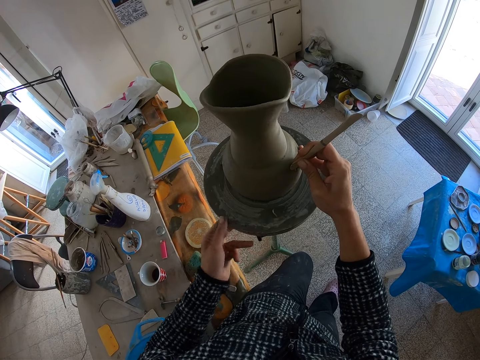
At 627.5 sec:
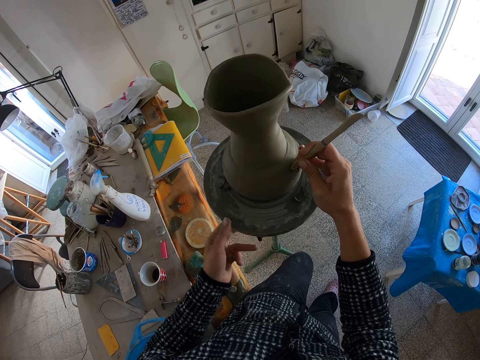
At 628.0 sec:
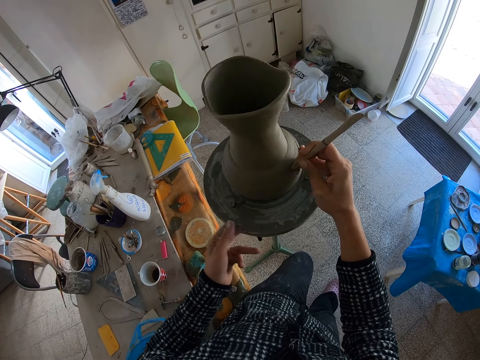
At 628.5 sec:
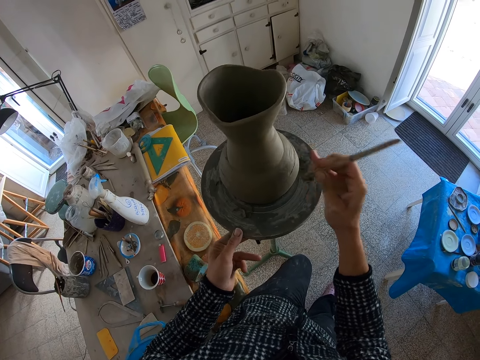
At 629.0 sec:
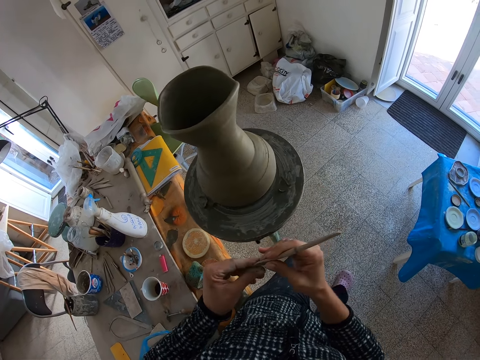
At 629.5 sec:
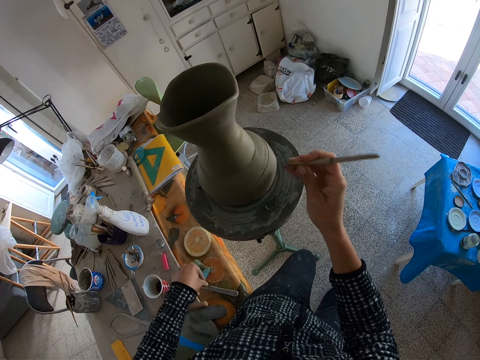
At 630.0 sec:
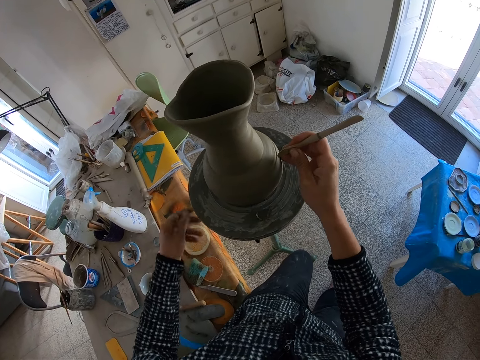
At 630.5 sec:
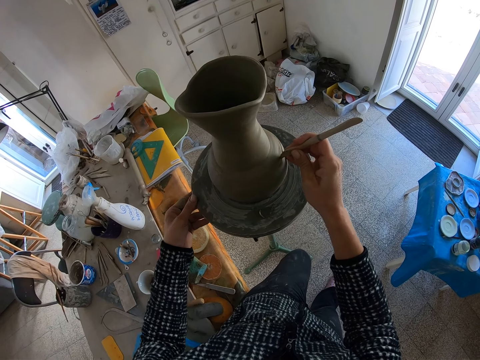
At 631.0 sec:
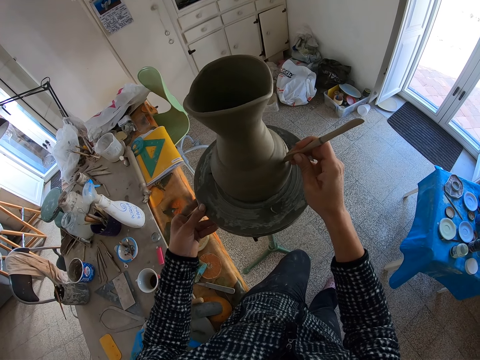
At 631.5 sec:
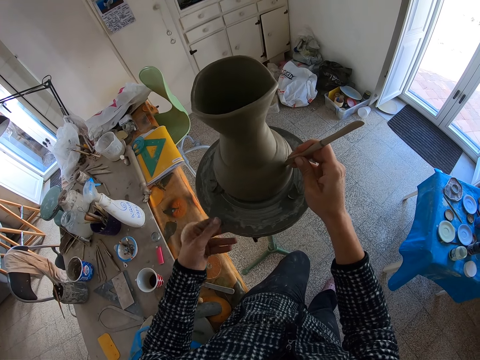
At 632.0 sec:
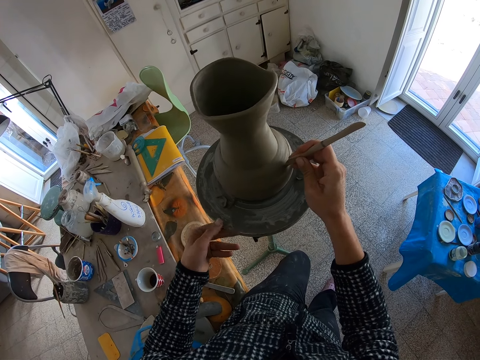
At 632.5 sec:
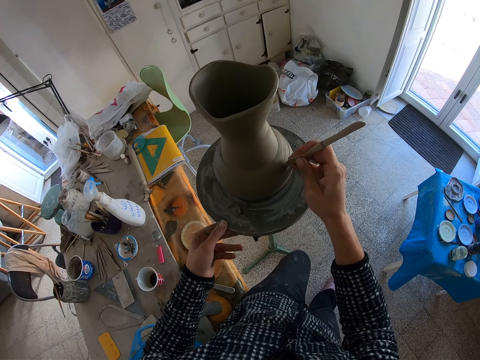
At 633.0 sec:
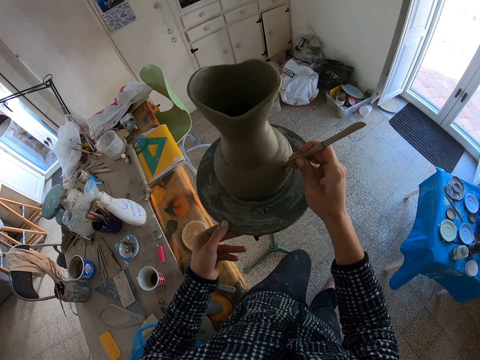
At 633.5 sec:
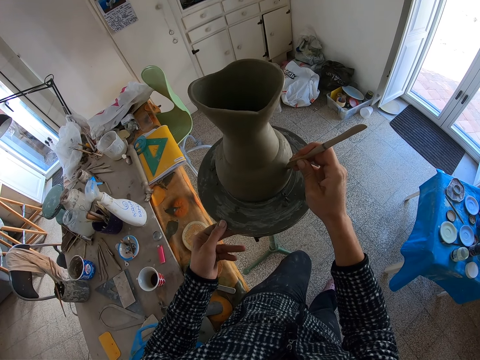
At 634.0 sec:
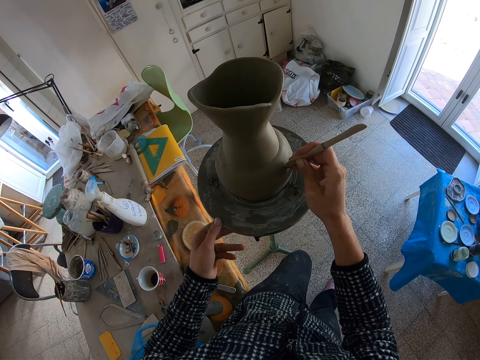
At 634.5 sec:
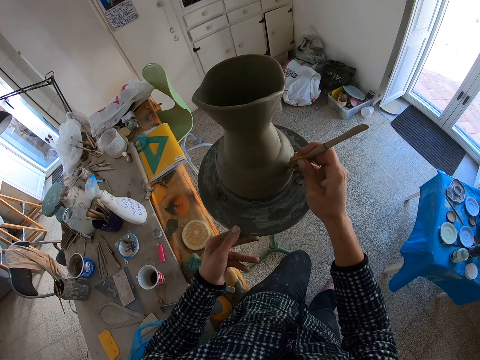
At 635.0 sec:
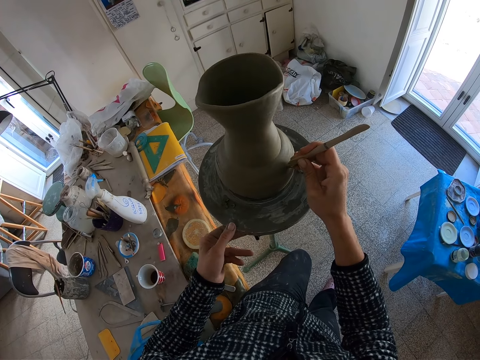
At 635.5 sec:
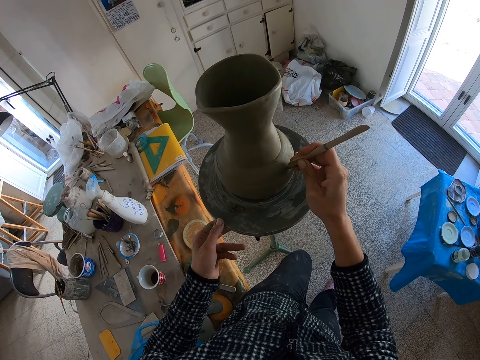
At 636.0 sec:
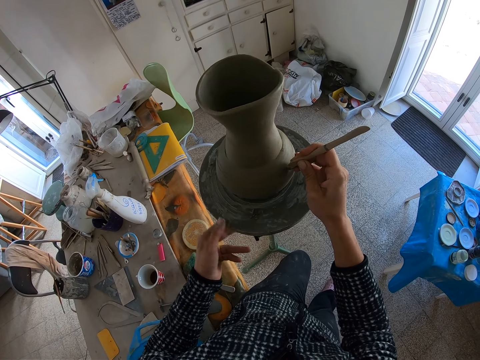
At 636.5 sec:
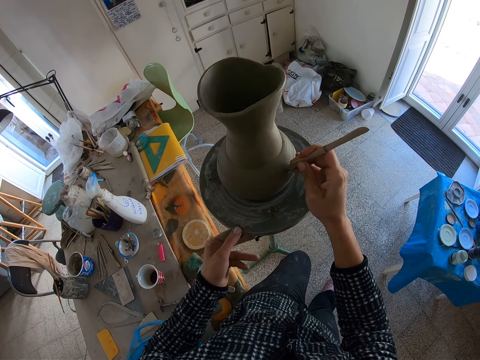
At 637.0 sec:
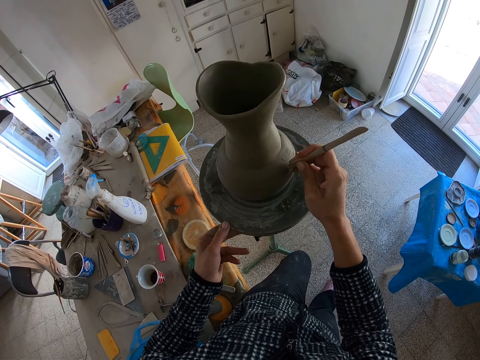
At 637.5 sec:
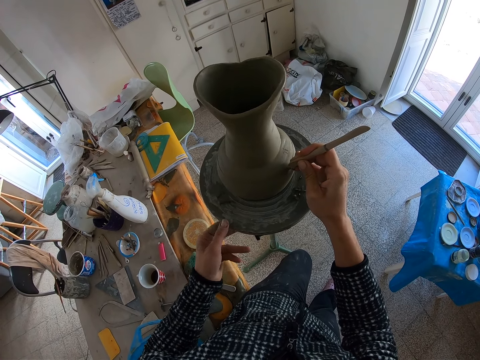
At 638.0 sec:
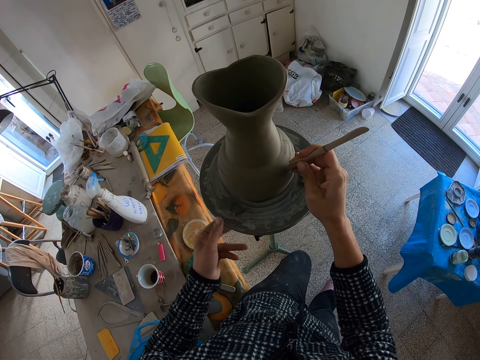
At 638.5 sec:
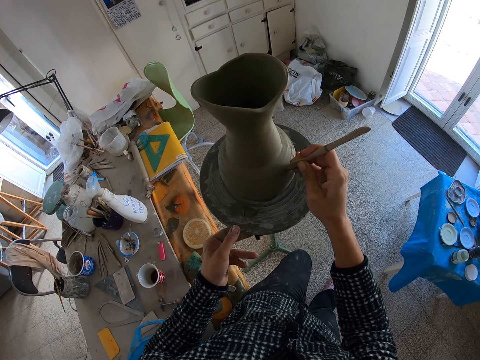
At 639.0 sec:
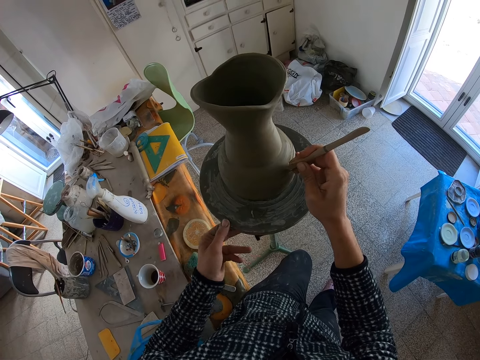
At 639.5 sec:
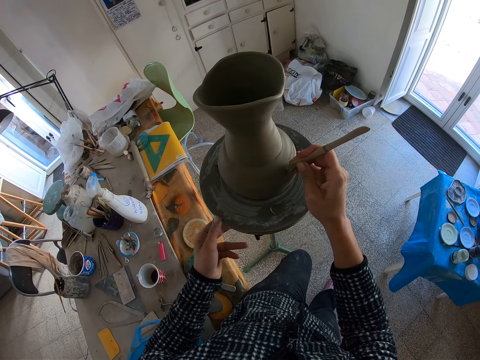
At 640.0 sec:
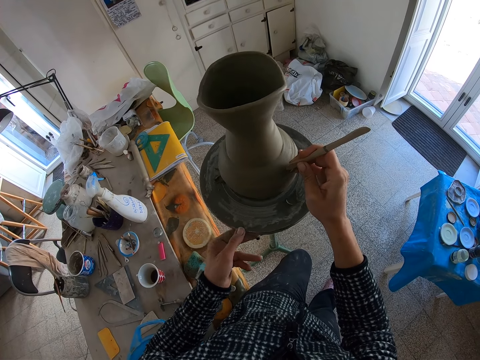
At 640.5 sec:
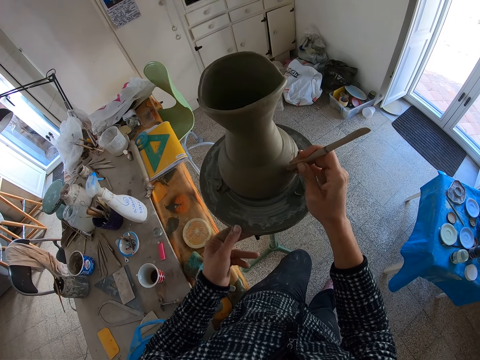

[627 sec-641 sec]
The camera wearer removes clay particles on the sculpture with a hand. He cleans the wooden wedge knife with his left hand. He draws a pattern on a vase with a sculpture. He spins the pottery wheel with his left hand, and shapes the clay pot with the wooden wedge knife in his right hand.

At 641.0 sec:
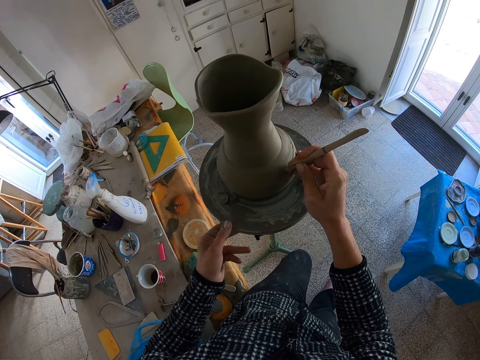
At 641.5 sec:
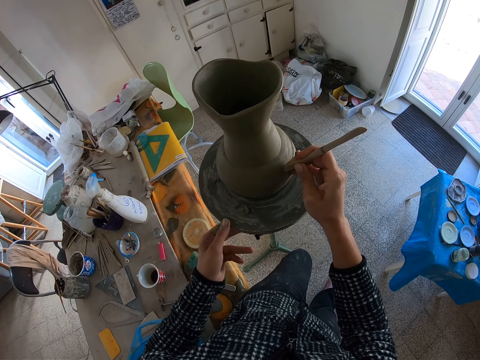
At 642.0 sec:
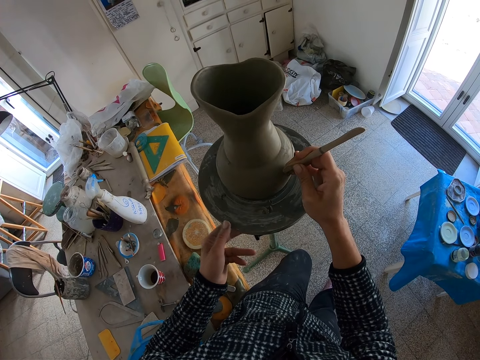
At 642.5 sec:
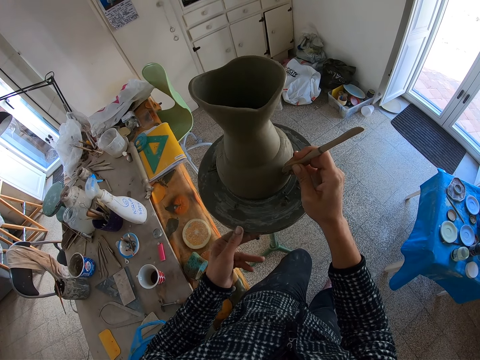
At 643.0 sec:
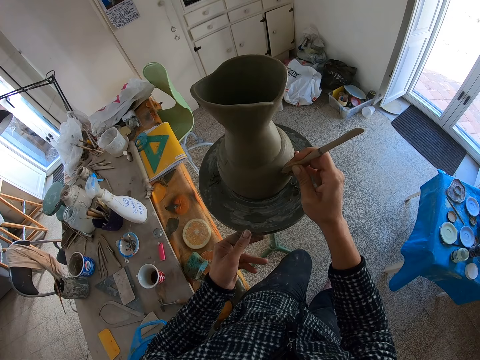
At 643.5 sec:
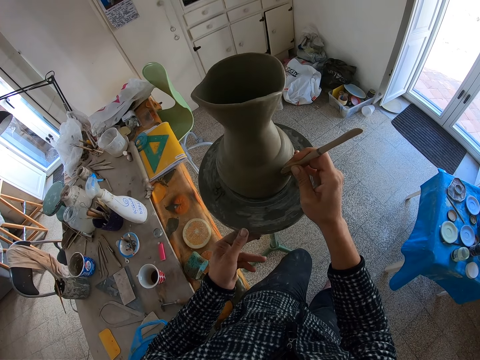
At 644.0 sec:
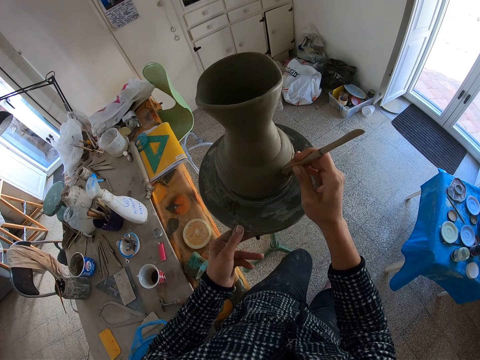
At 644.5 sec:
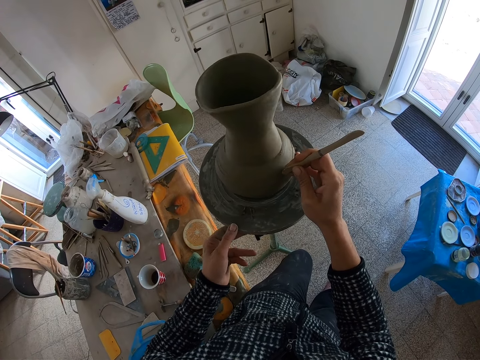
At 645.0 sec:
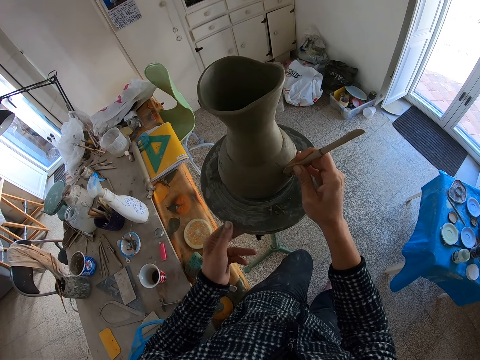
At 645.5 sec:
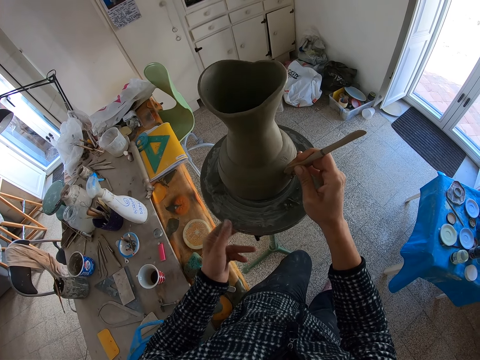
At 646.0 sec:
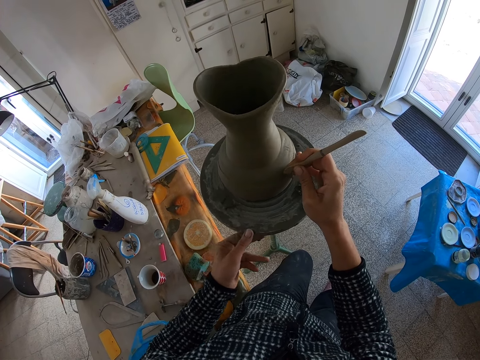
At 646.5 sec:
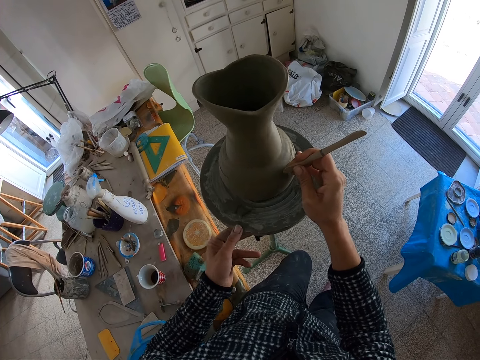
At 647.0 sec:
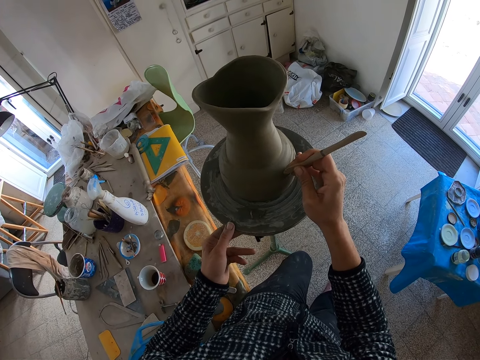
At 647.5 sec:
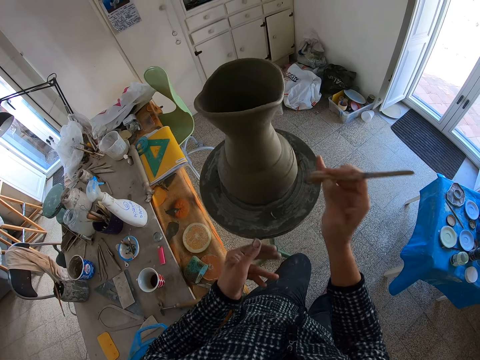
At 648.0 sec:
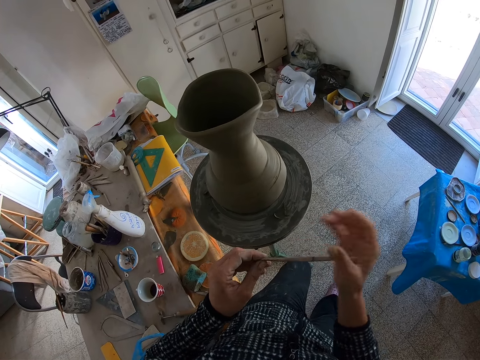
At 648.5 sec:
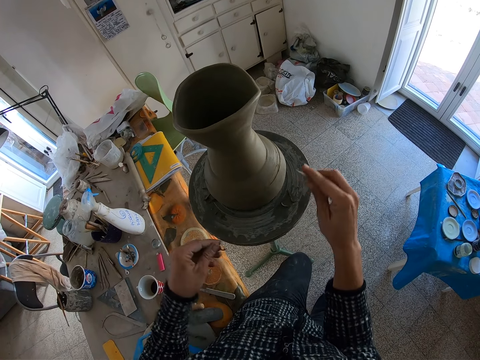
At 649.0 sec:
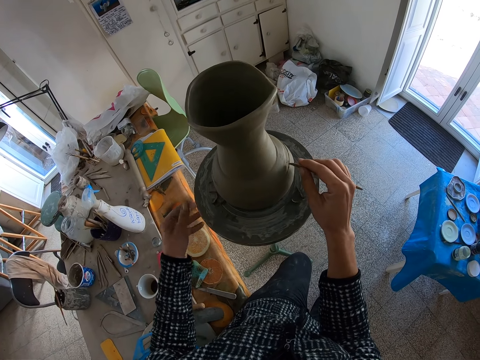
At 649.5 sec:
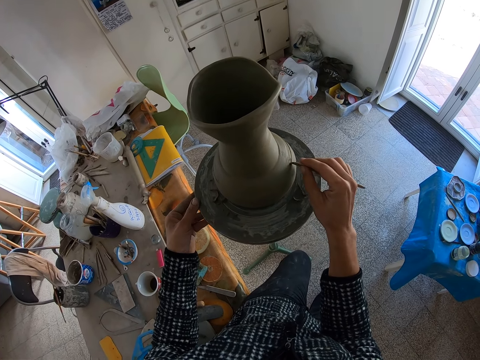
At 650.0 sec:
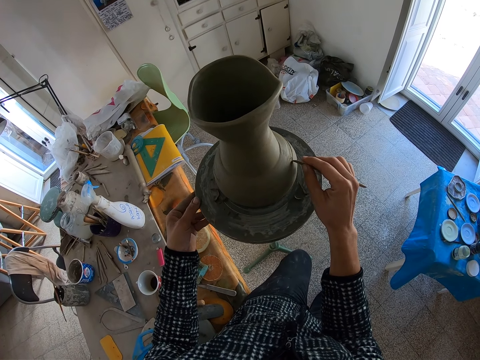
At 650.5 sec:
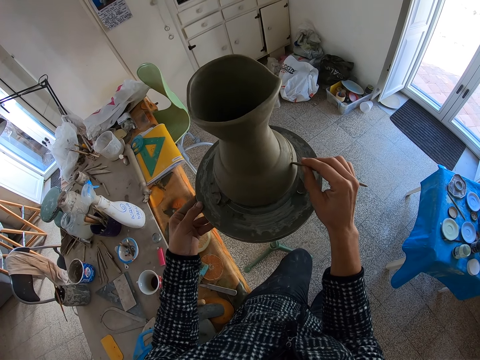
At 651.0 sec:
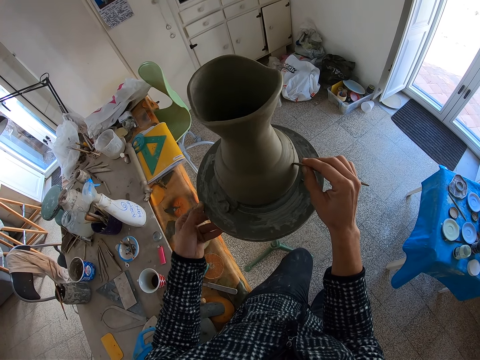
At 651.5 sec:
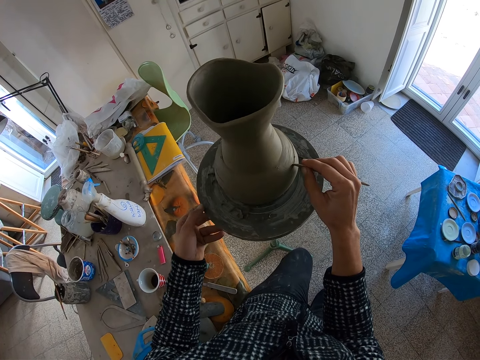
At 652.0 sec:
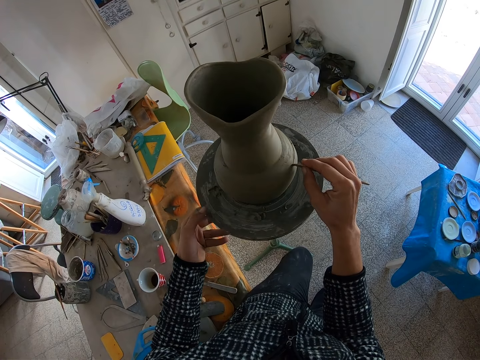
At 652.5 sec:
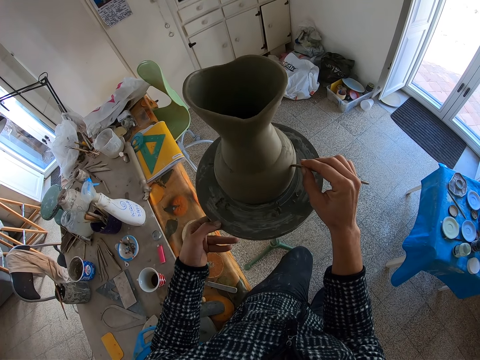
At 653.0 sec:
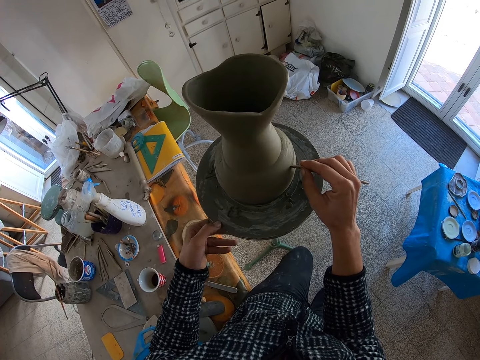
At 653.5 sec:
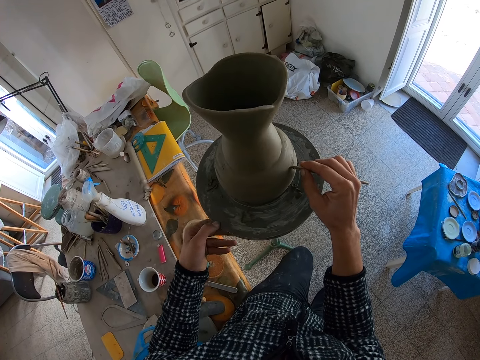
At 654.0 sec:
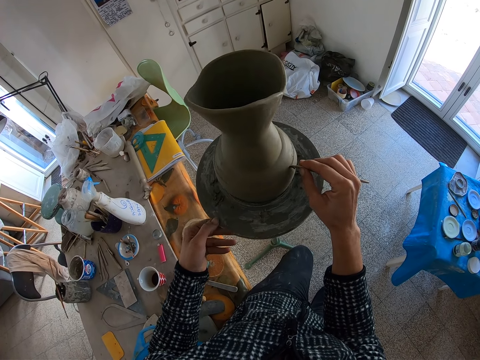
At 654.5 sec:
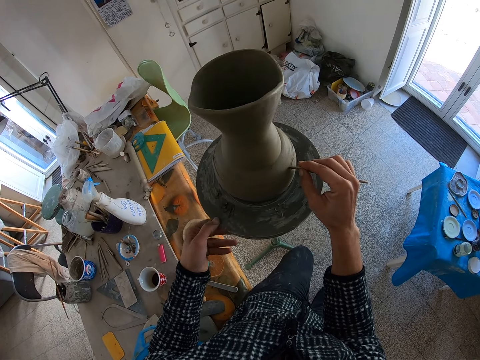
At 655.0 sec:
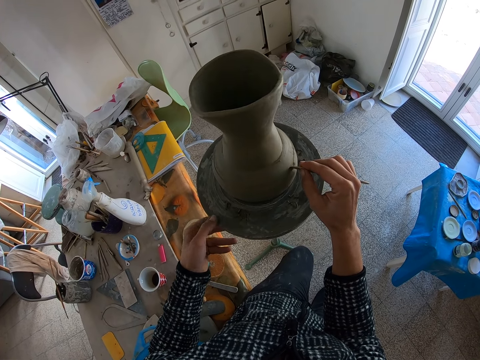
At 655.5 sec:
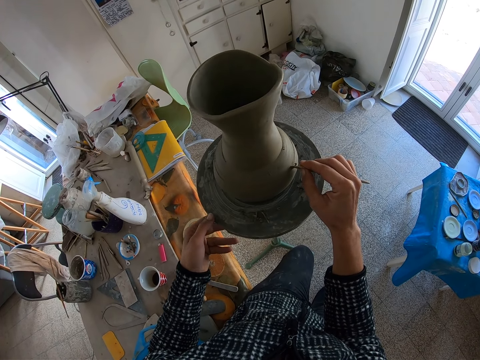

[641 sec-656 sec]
The camera wearer cleans the wooden wedge knife with his left hand, and passes the wooden wedge knife to his right hand. He removes clay particles on the sculpture with a hand. He draws a pattern on a vase with a sculpture. He touches the pottery wheel with his left hand, spins the pottery wheel with his left hand, and shapes the clay pot with the wooden wedge knife in his right hand.
